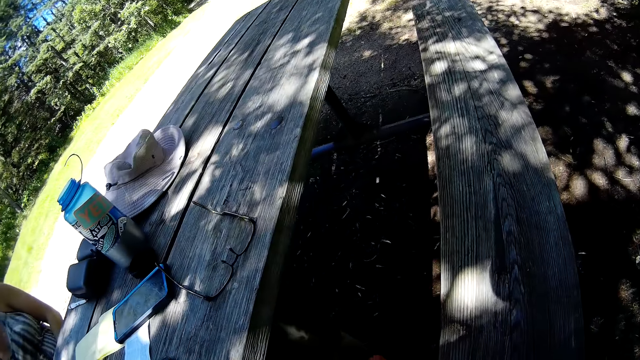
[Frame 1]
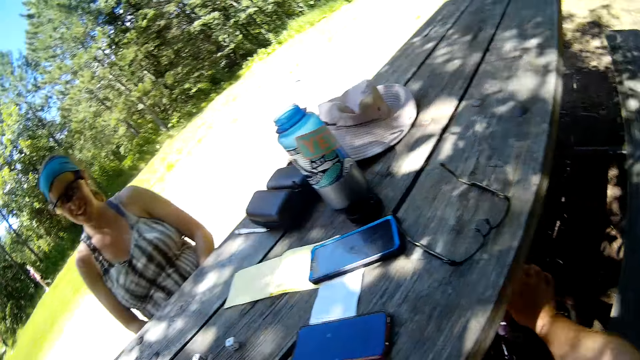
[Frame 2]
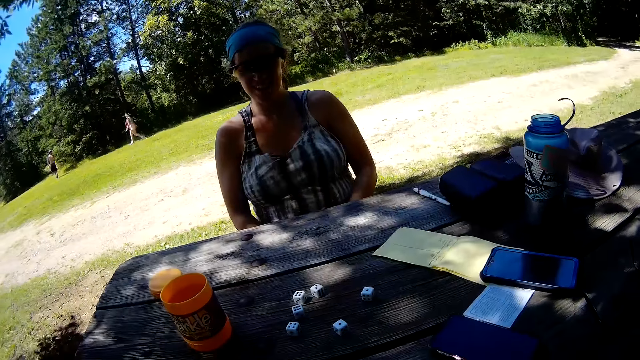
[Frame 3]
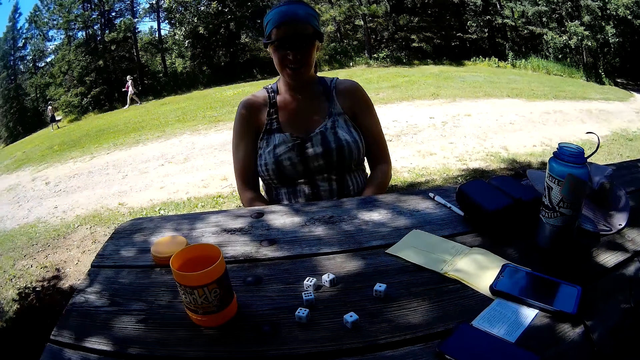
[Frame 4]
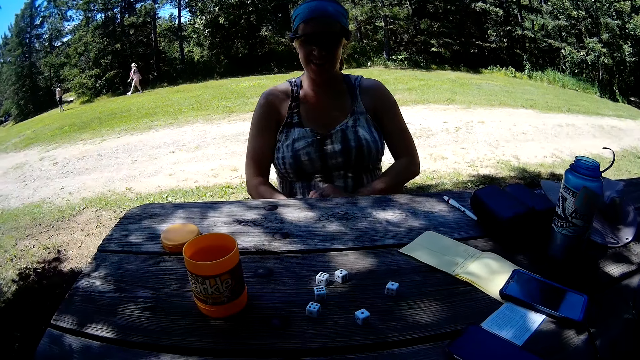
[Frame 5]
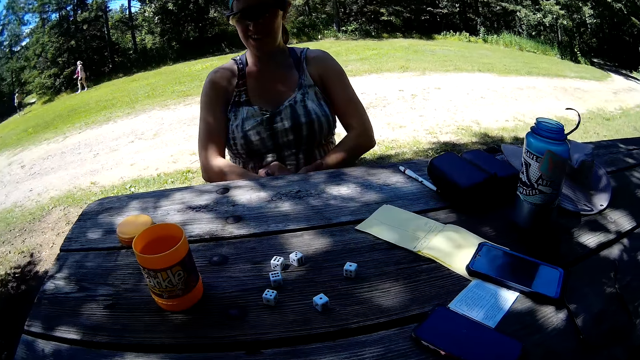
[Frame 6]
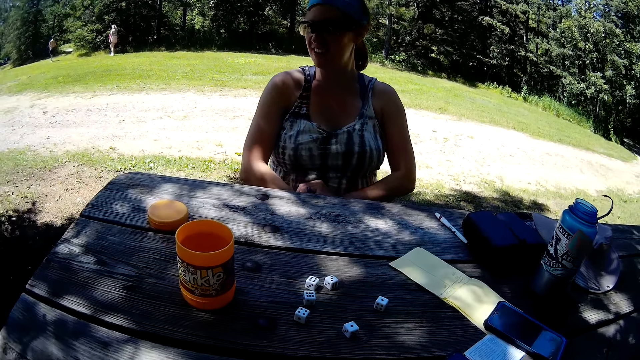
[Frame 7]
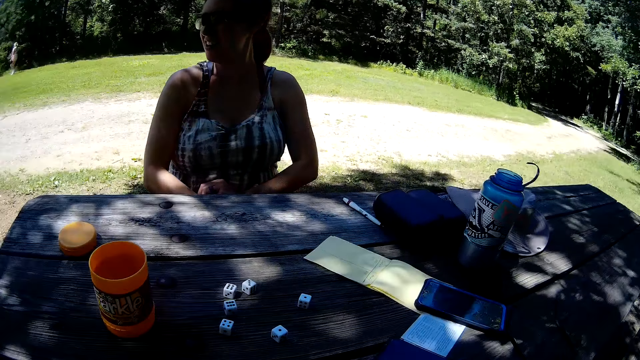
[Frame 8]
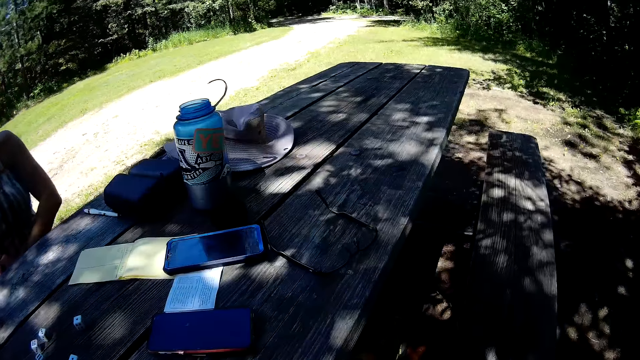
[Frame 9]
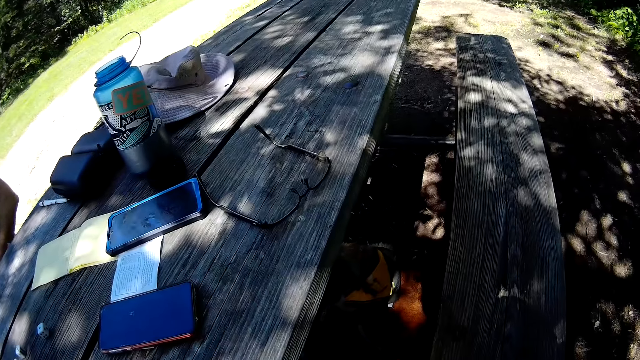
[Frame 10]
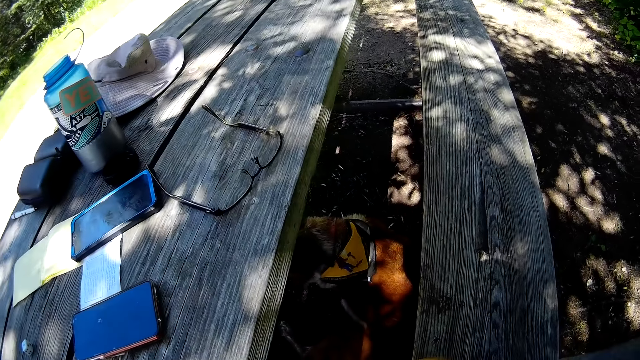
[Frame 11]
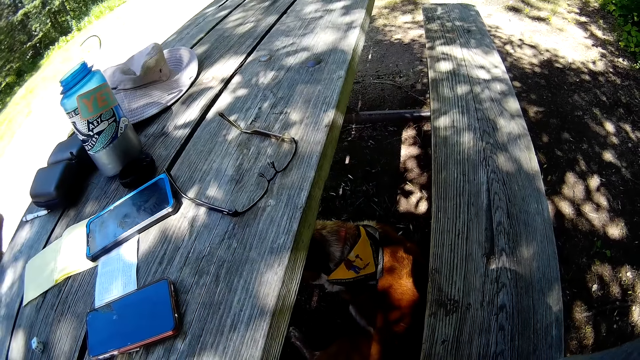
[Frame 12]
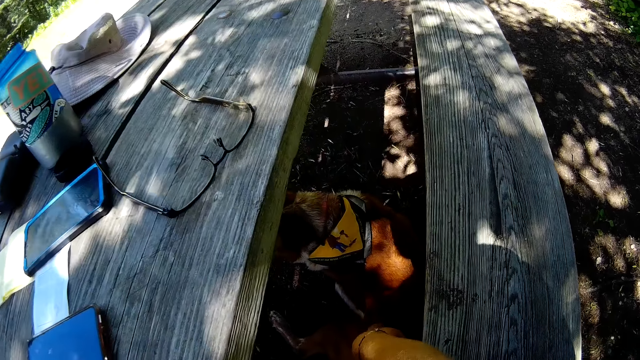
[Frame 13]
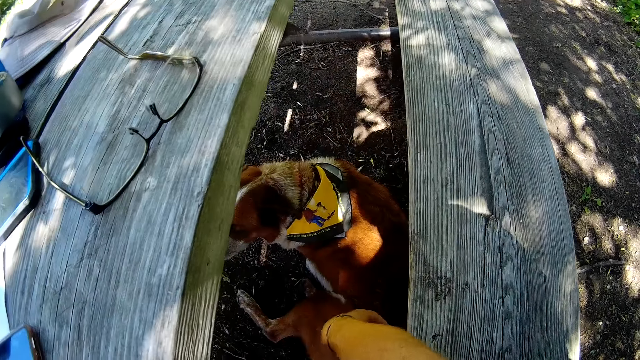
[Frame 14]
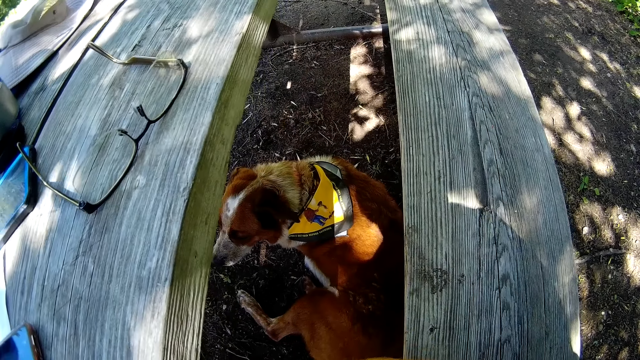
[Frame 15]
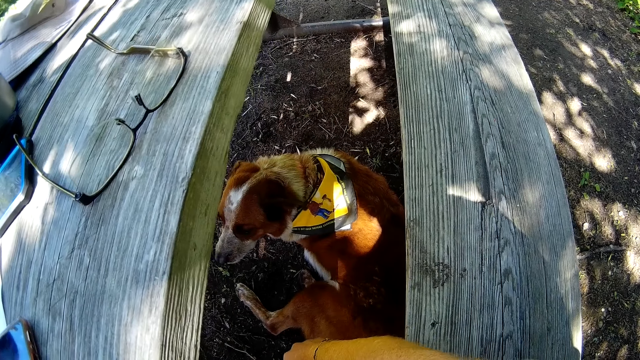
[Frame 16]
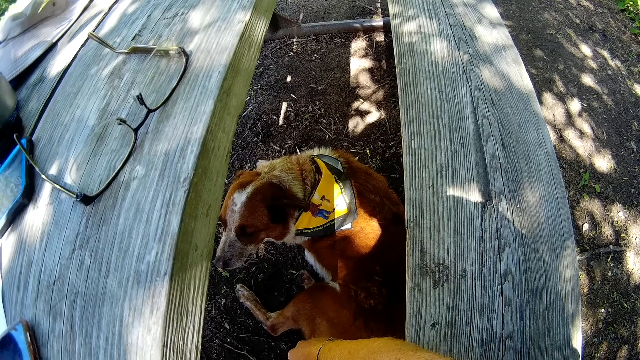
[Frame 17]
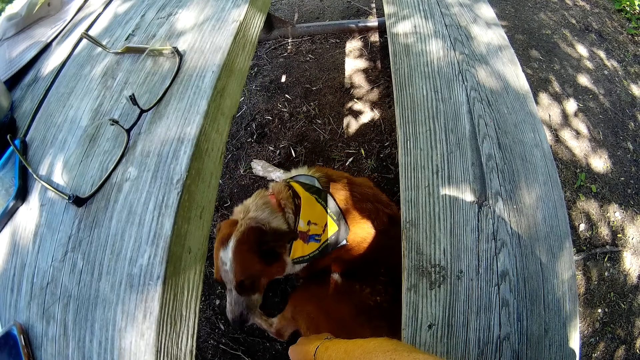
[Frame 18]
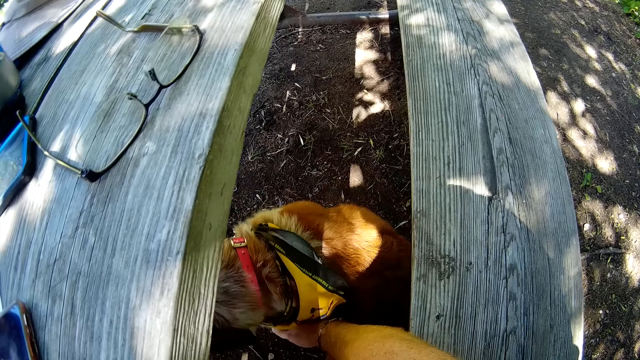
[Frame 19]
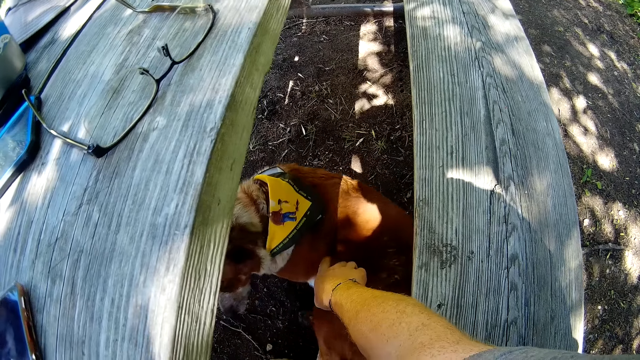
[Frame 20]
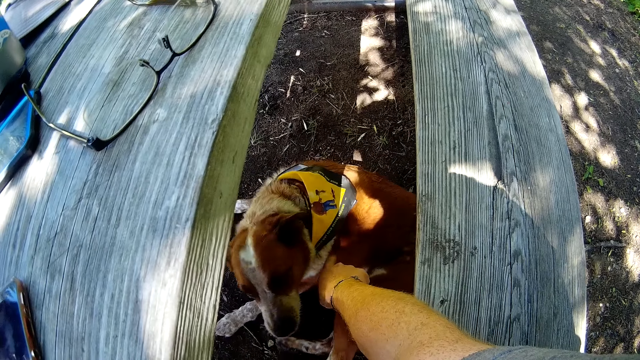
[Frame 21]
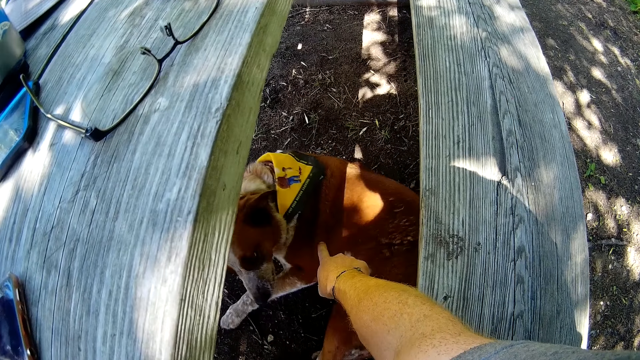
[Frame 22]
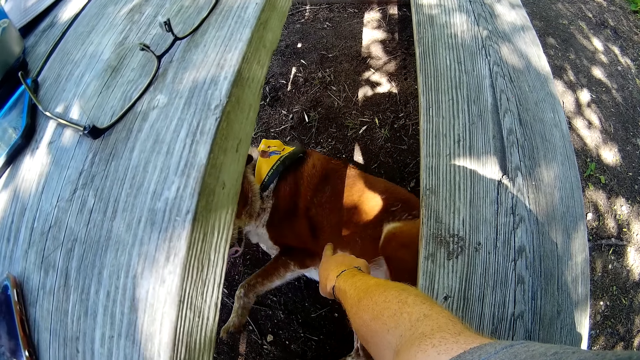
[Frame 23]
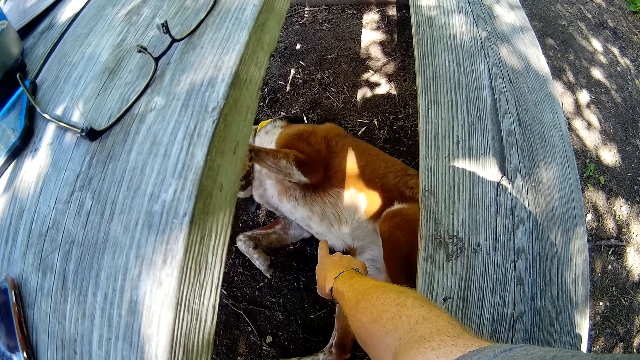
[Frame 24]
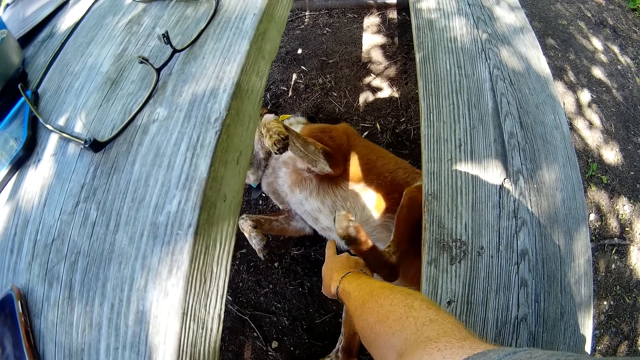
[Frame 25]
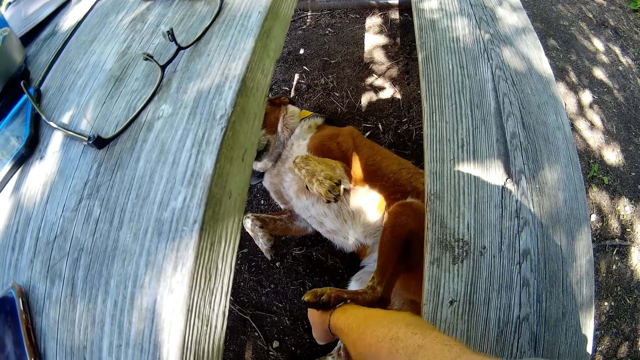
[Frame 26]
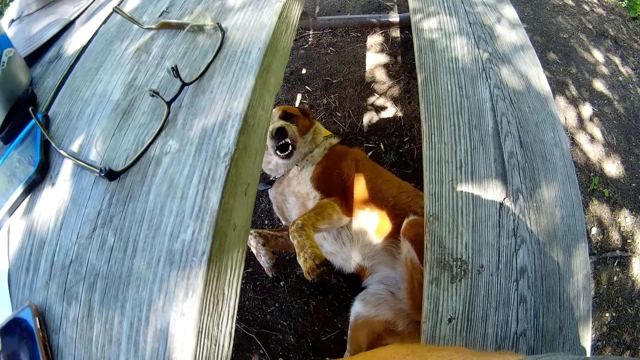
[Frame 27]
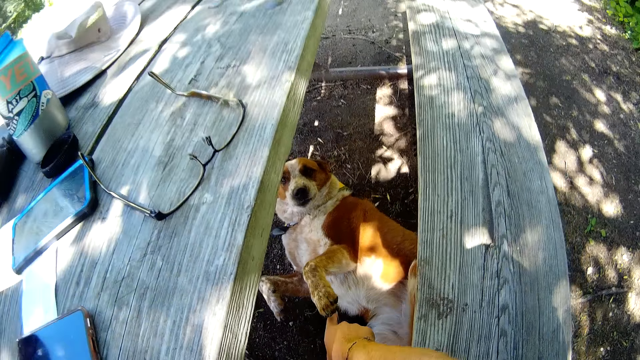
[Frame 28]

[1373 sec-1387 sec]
The camera wearer looks around the area. They pet the dog's head. They turn towards the dog beneath the table. They touch the dog's limbs. They look at the dog. They point towards the dog. They hold the dog. The dog rolls over on its back and pushes the camera wearer's hand with its leg.

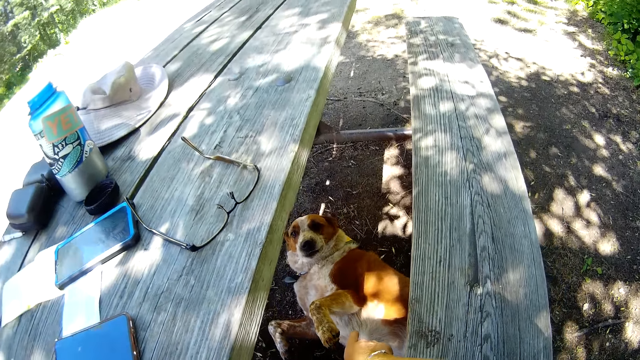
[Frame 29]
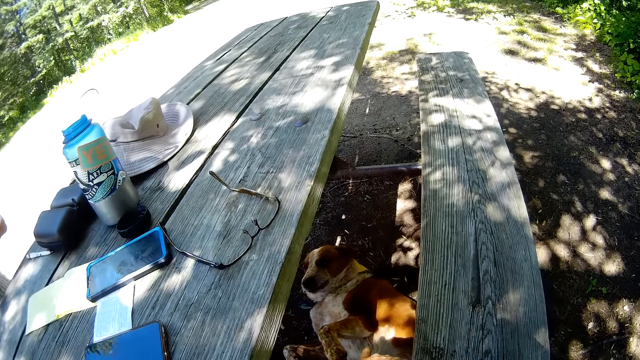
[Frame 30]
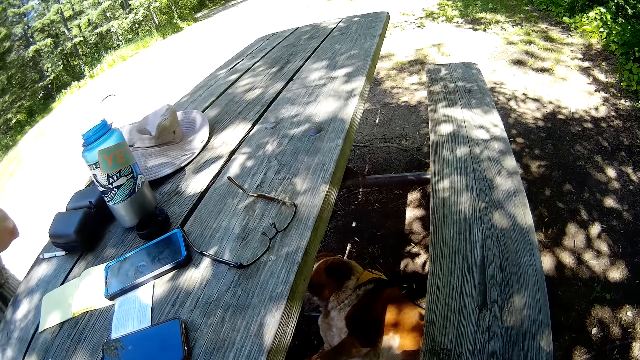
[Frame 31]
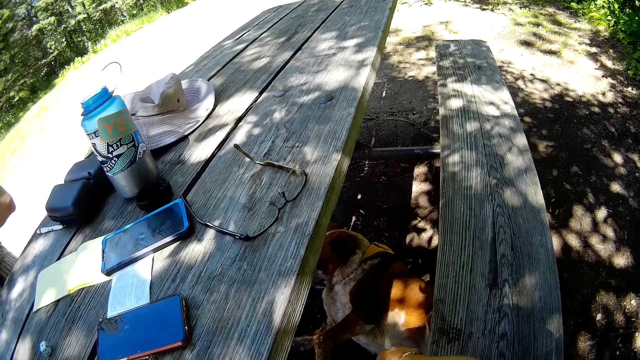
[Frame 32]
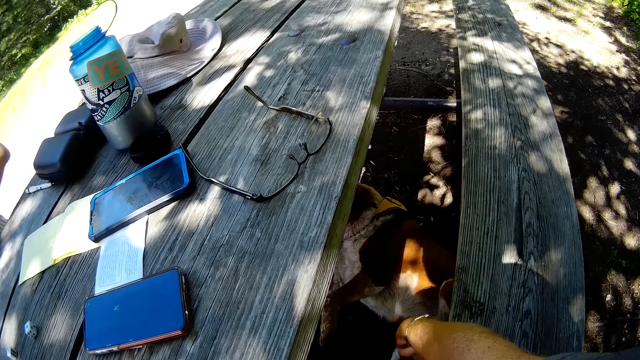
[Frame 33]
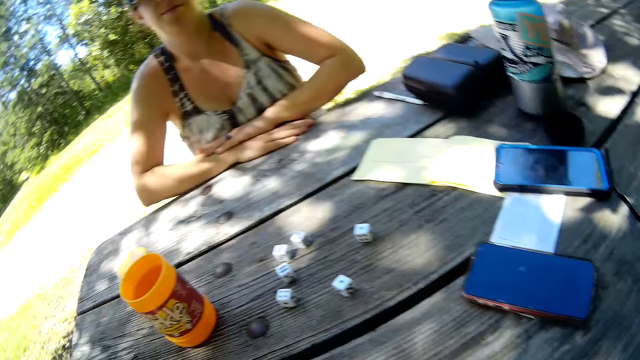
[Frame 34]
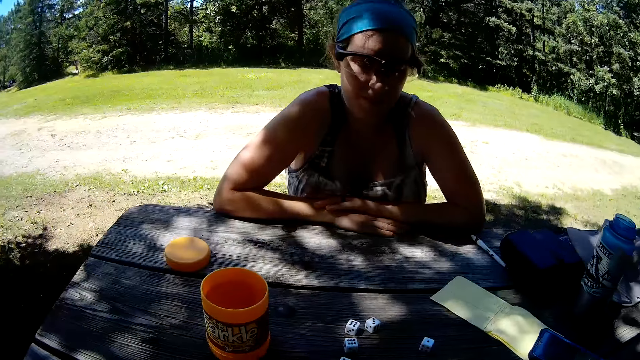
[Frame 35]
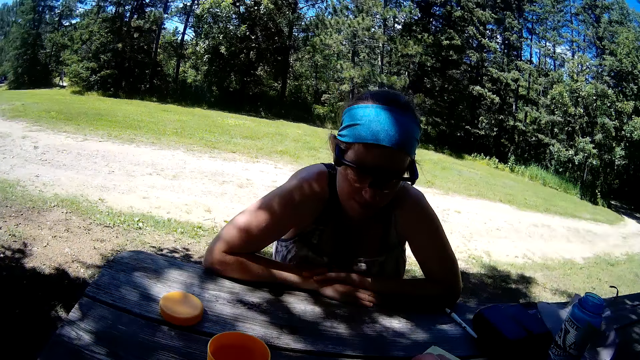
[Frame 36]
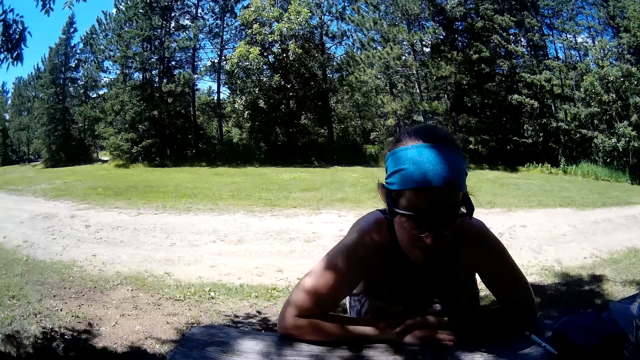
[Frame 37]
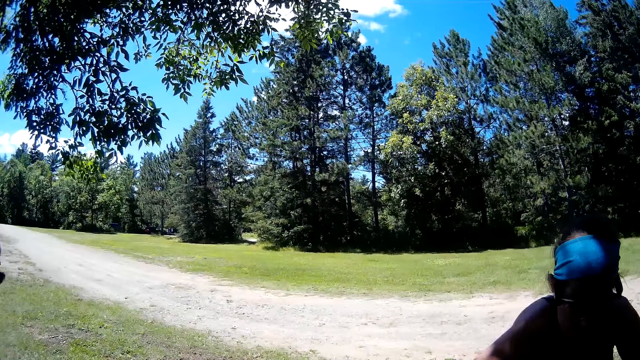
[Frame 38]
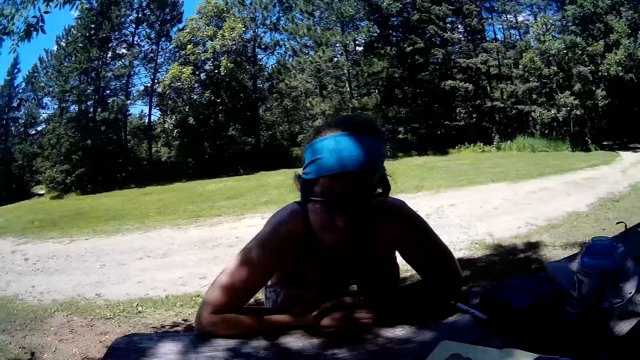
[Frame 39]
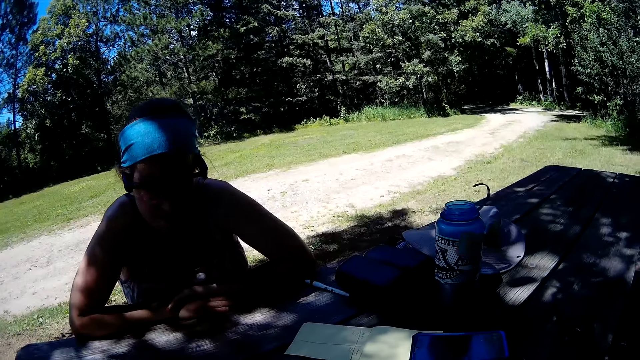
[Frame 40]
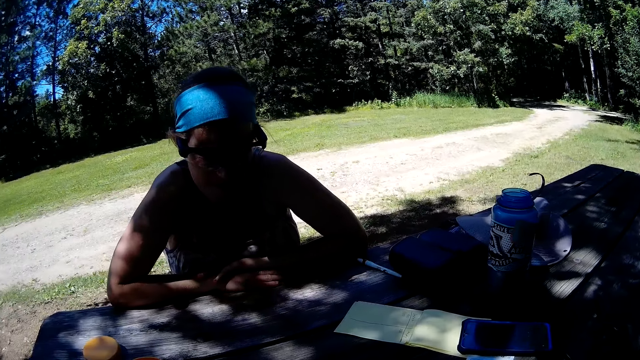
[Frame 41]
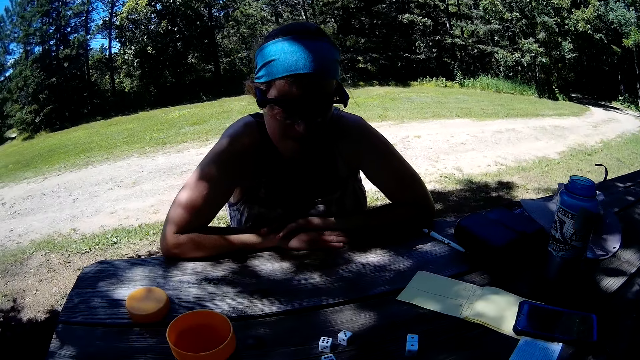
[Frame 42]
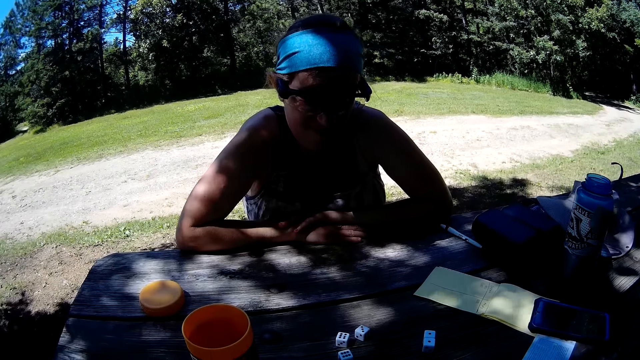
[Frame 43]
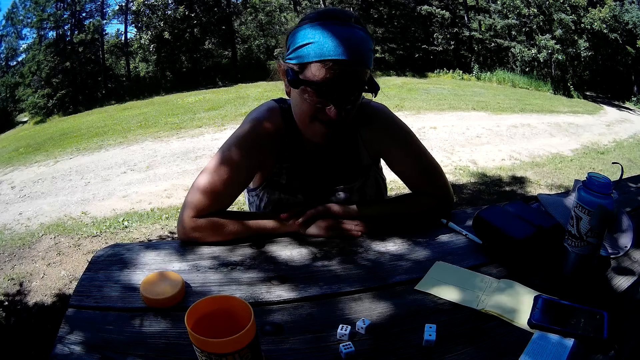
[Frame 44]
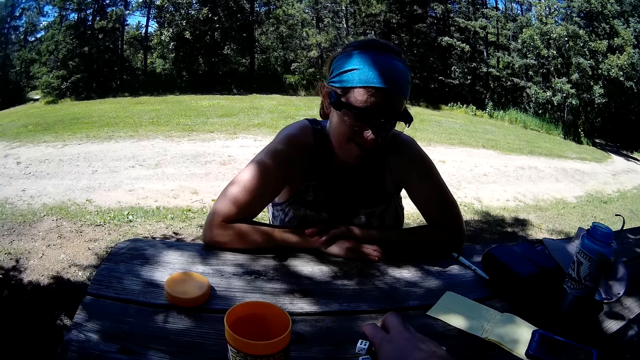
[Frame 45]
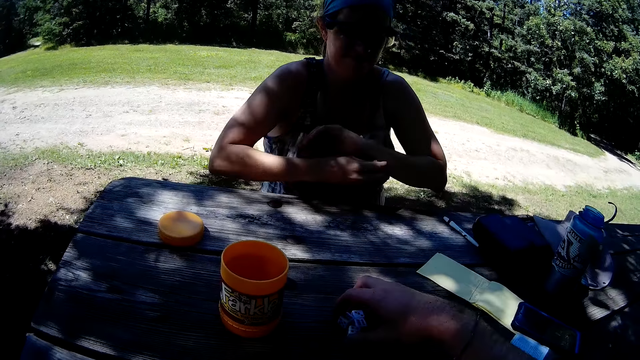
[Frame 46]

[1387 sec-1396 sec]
The camera wearer plays with the dog. They look around the area. They talk with a woman. They pick up the dice on the table again.
